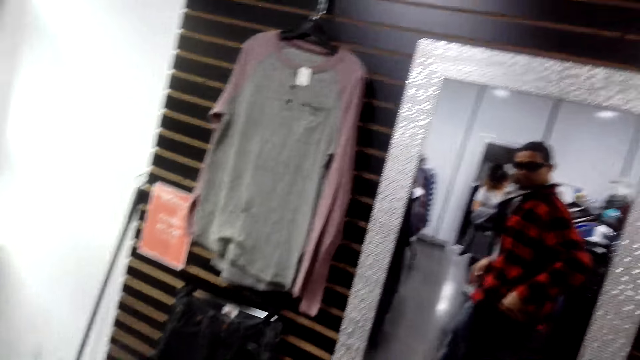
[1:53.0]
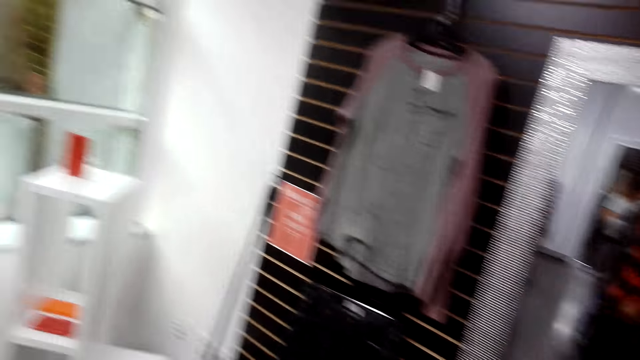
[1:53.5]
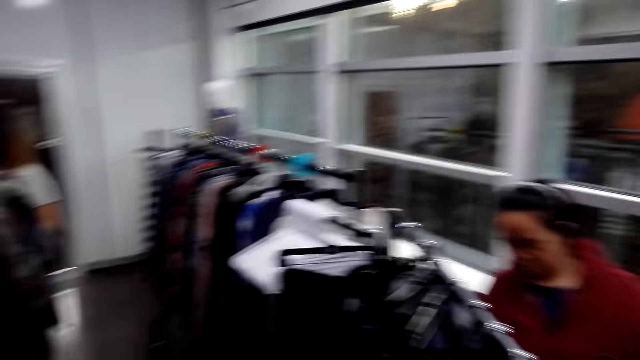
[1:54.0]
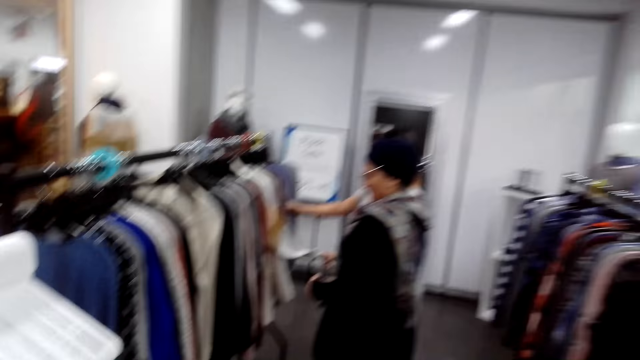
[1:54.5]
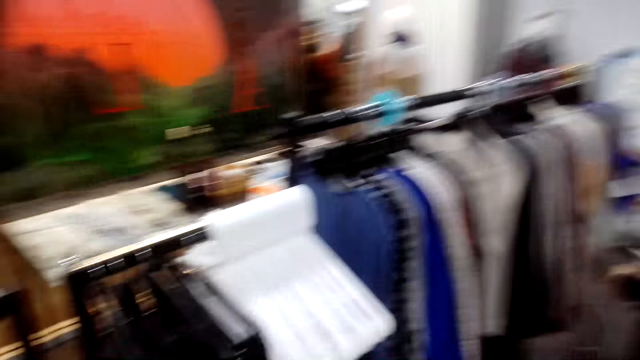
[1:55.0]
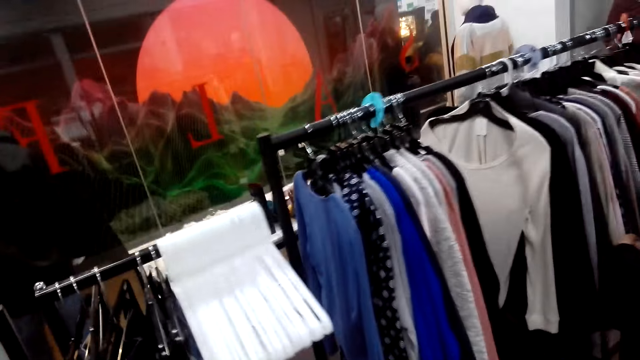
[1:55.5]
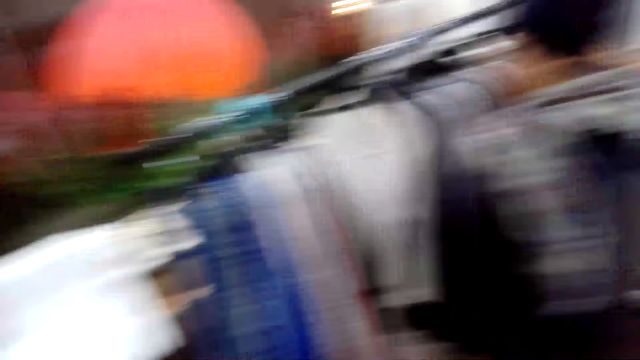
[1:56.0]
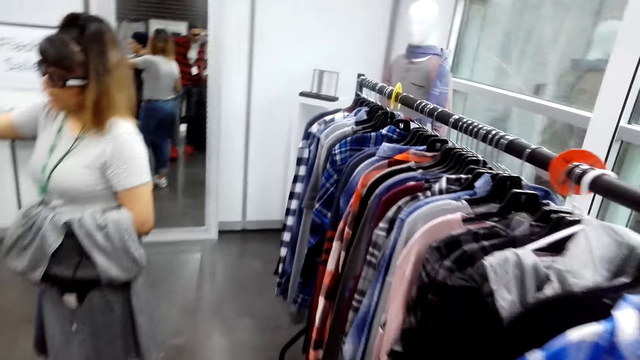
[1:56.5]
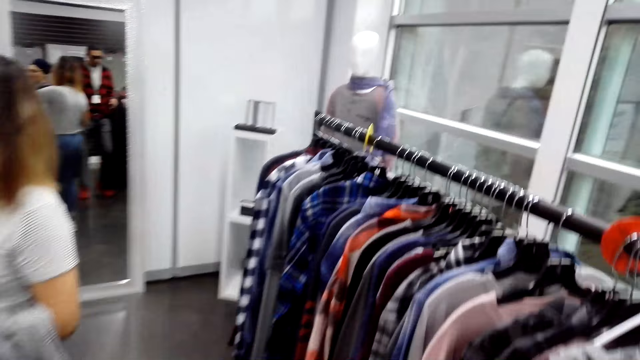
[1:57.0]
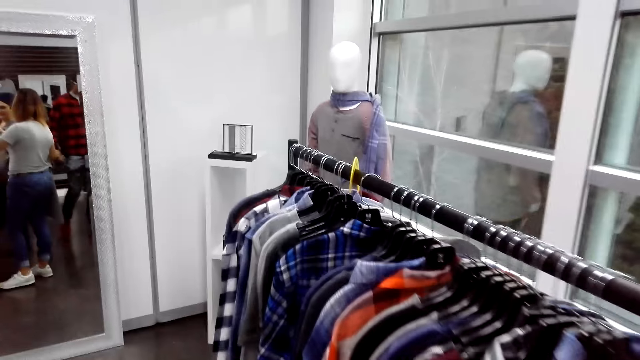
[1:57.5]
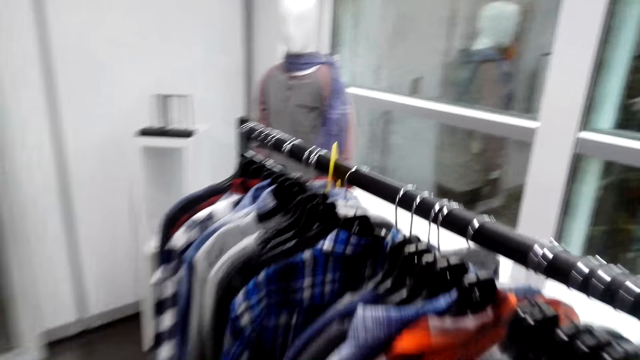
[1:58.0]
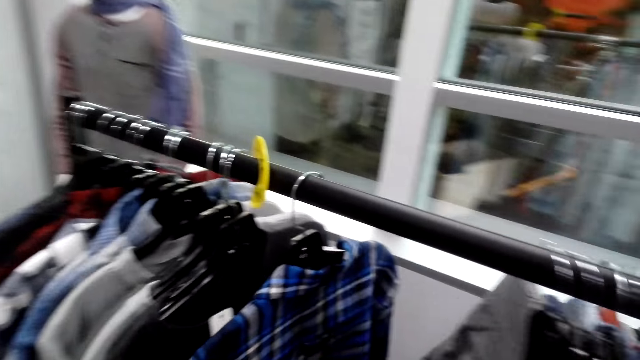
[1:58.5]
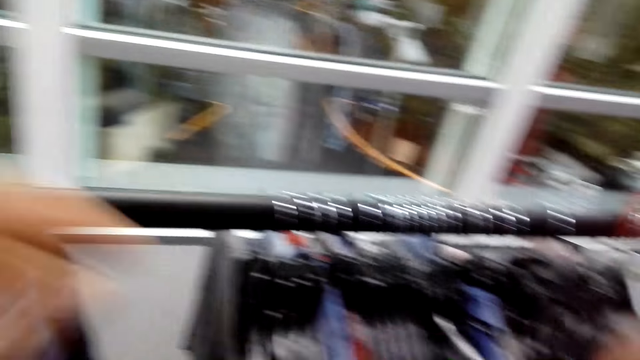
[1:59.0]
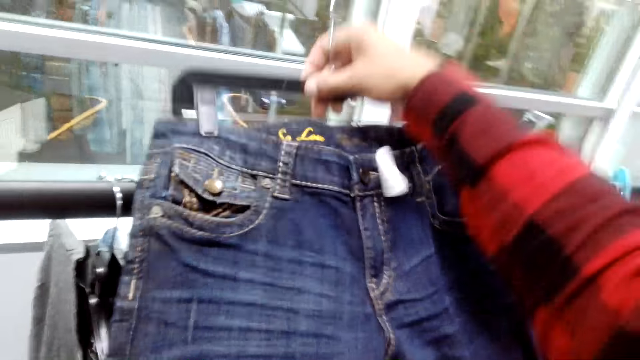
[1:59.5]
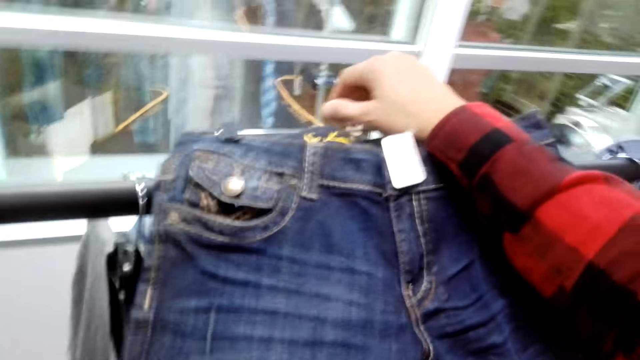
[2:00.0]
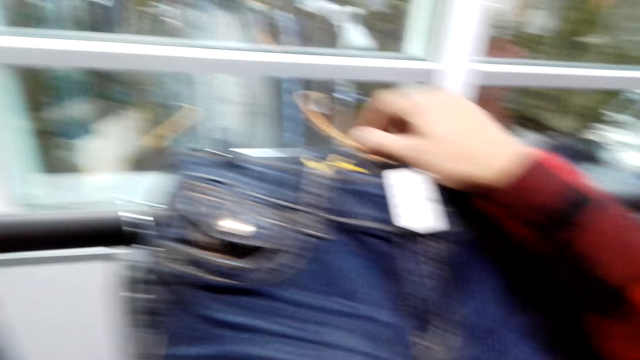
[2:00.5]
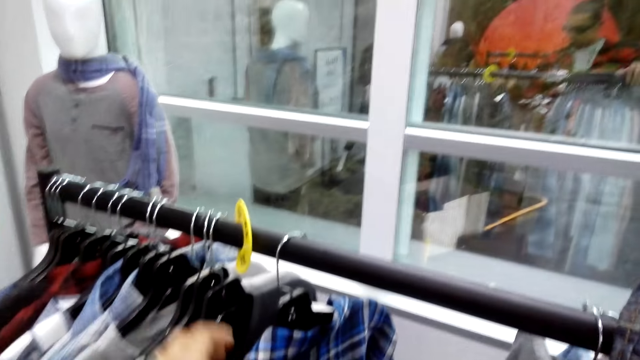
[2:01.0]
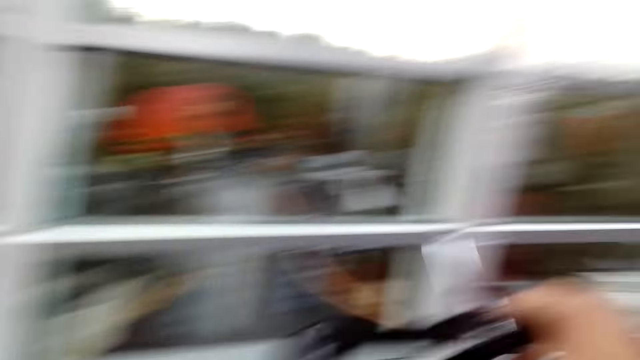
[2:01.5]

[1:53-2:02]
The camera wearer stares around the shop. They choose shirts on the stand, put the trouser on the shirts, and look at the shirts.

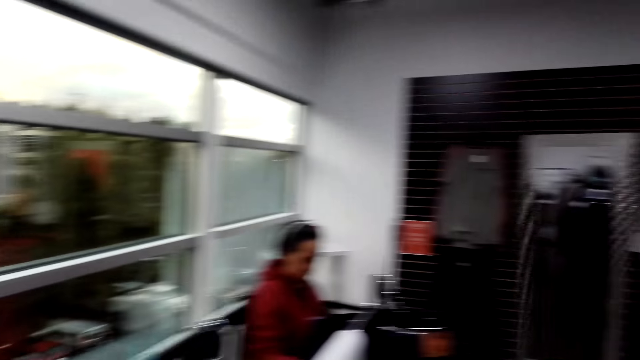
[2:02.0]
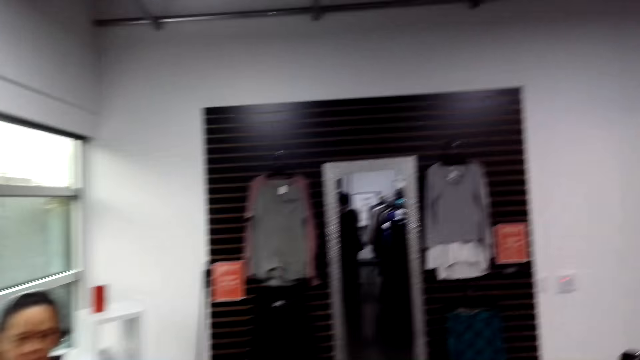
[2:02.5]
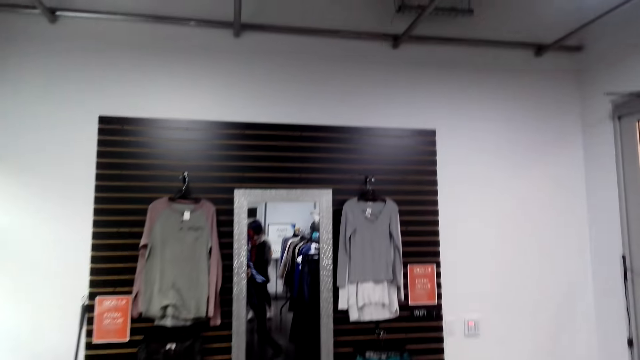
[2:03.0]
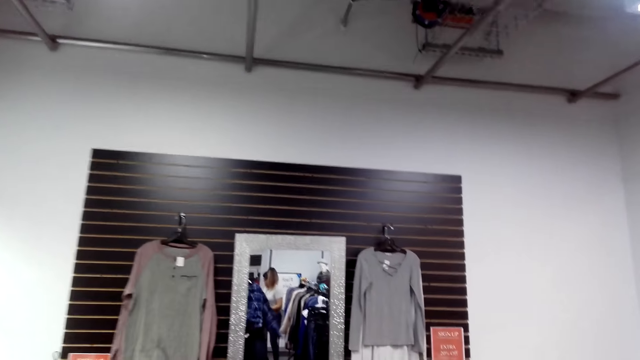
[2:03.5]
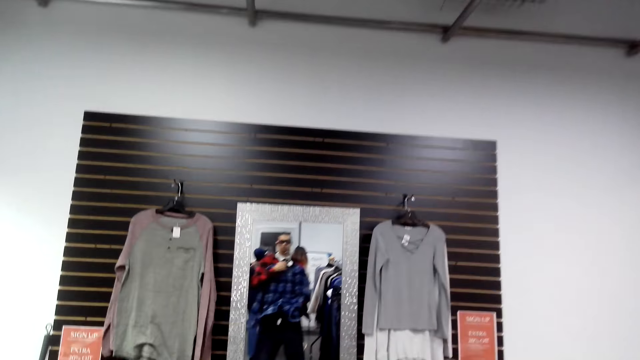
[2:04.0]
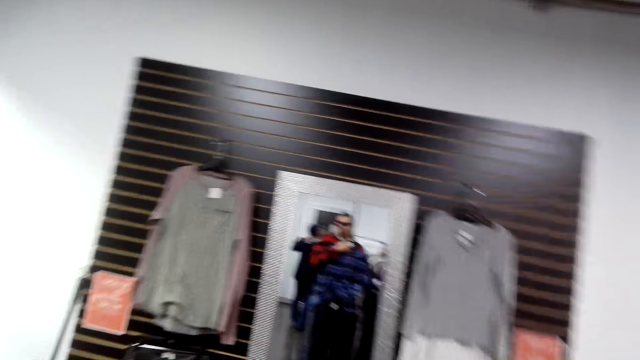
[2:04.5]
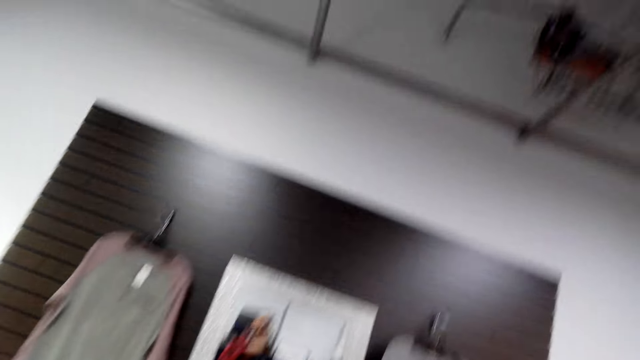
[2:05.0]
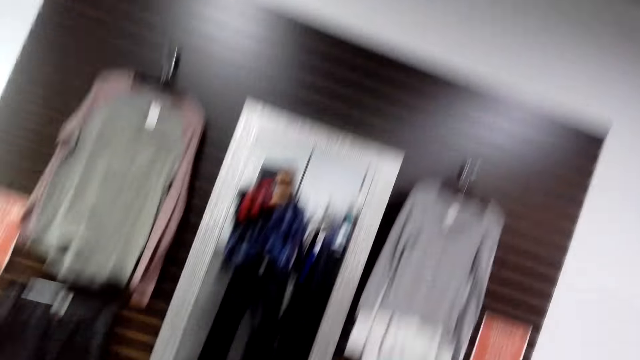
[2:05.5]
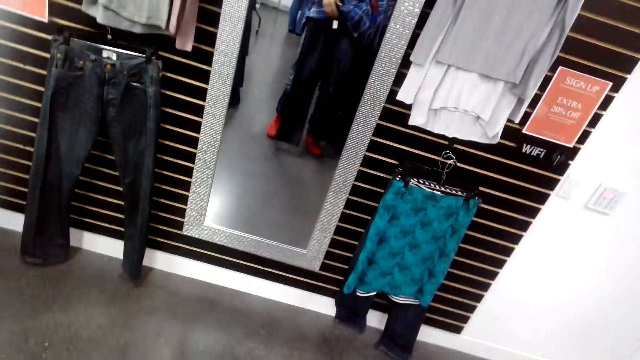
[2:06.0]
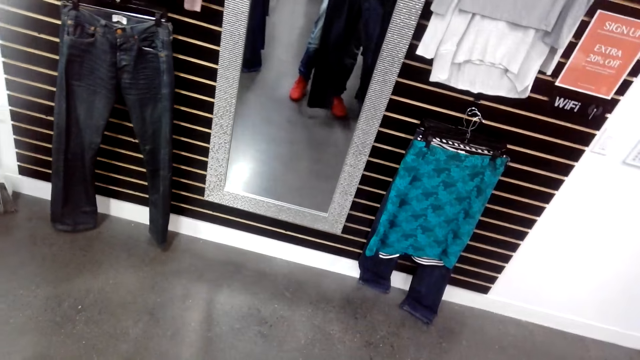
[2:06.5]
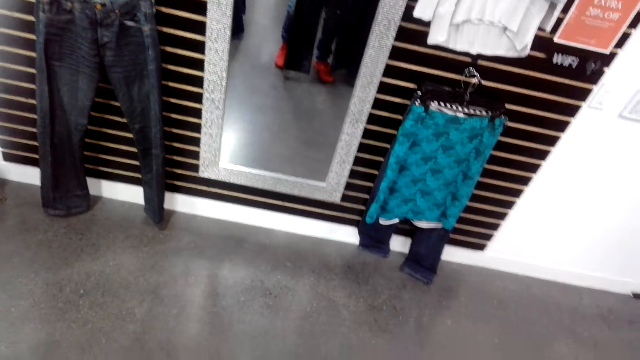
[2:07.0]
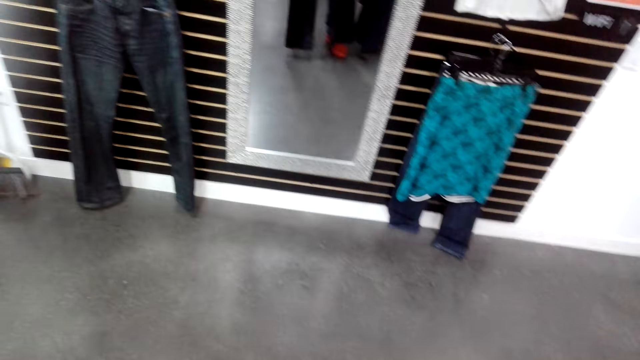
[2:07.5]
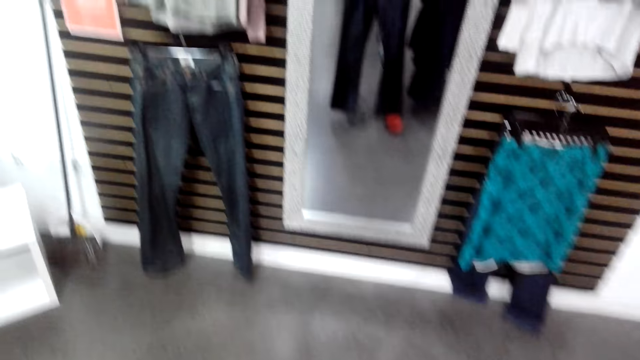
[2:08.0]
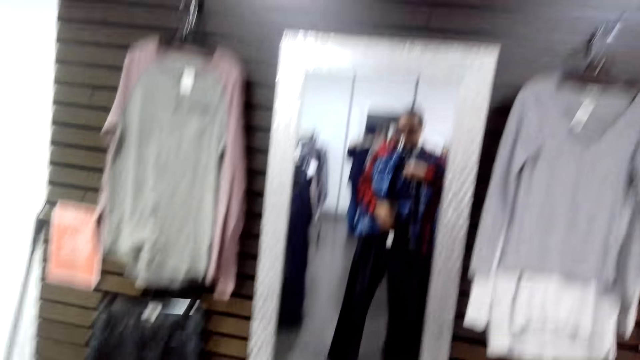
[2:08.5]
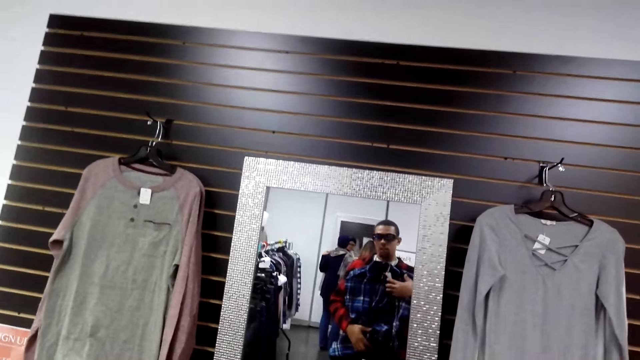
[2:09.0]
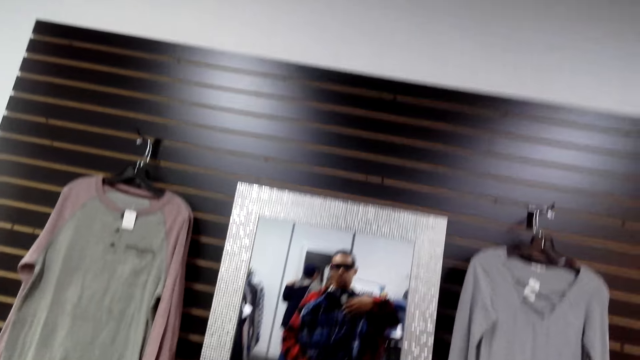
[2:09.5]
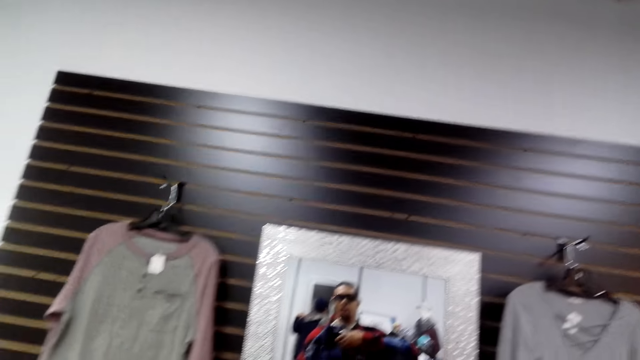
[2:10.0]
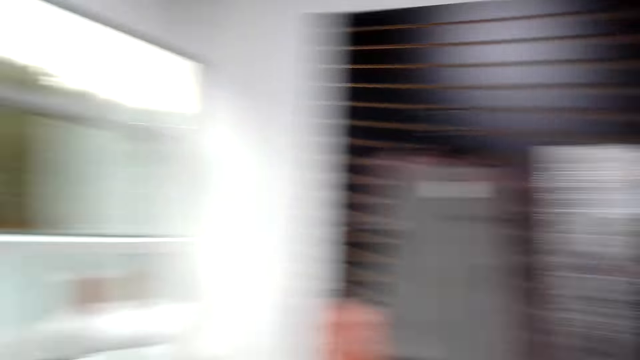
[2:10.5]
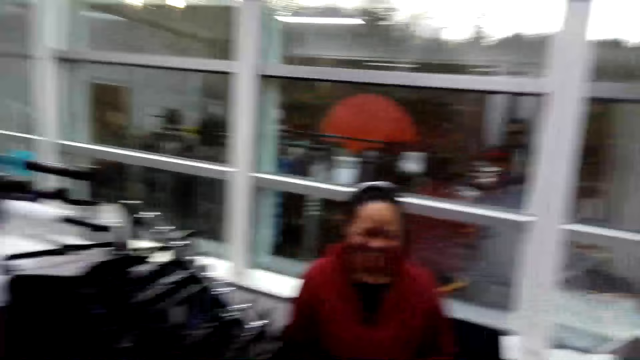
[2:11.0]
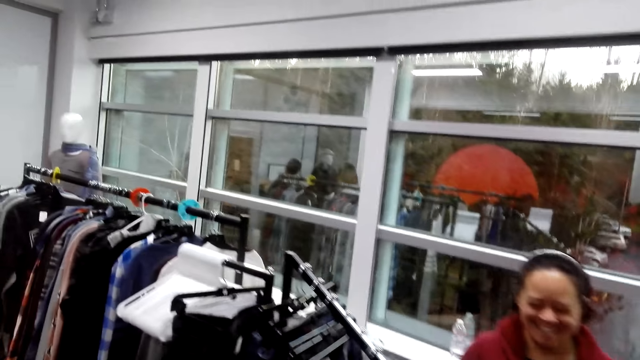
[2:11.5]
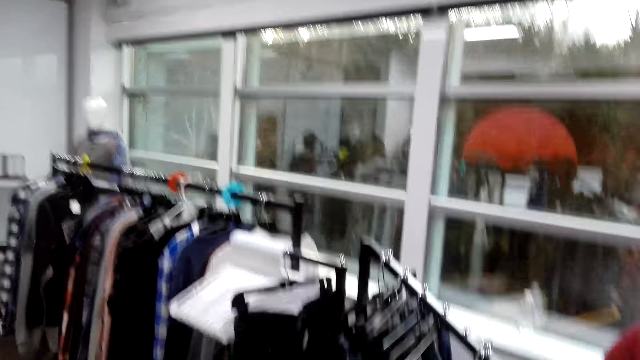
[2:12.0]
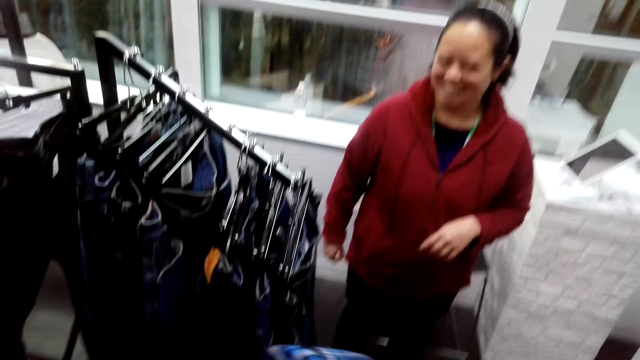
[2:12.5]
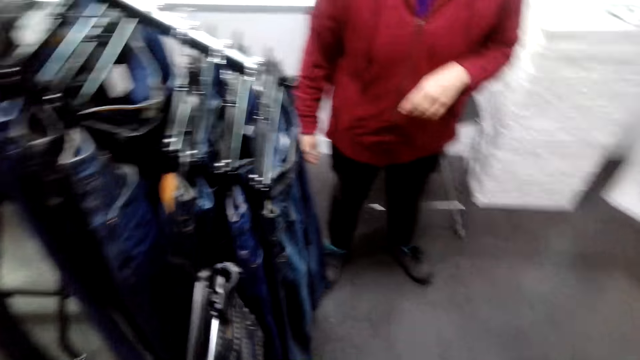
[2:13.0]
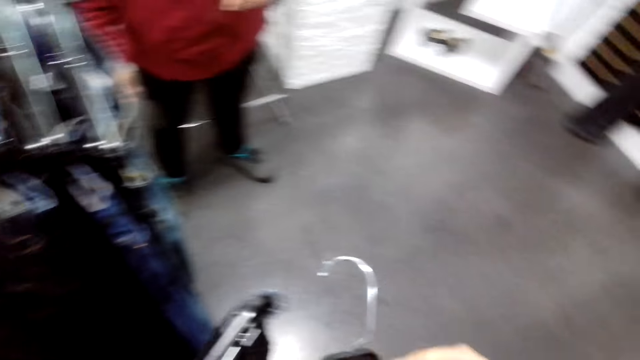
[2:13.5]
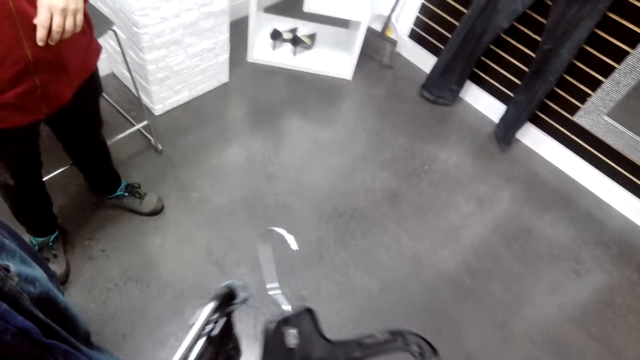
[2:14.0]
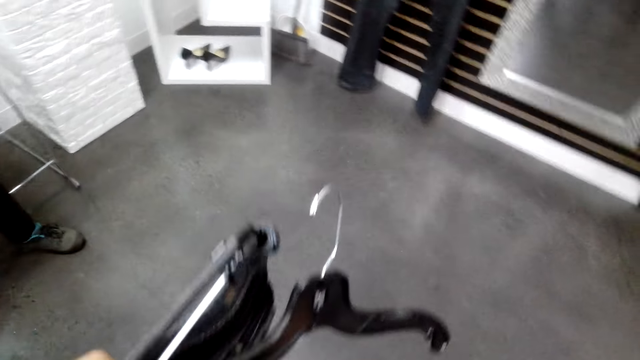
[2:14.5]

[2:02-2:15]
The camera wearer walks towards the mirror. They stare at the mirror. They stare around the shop.
